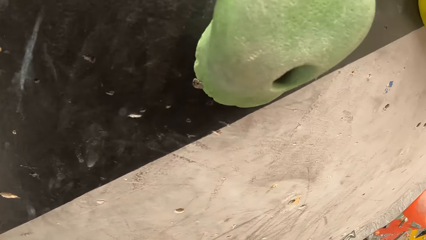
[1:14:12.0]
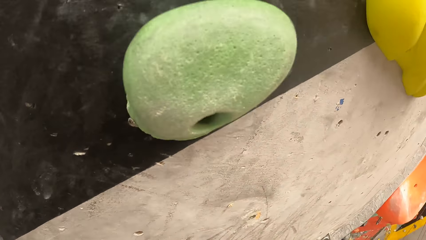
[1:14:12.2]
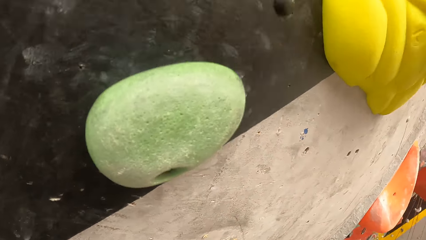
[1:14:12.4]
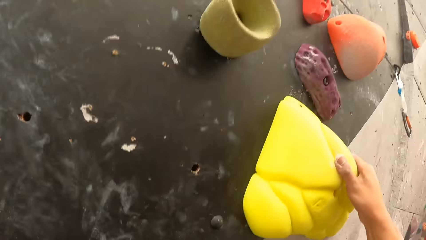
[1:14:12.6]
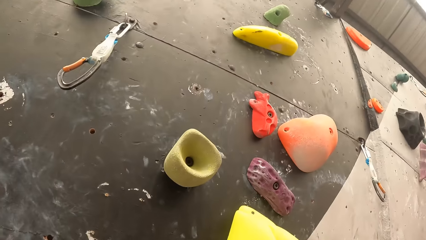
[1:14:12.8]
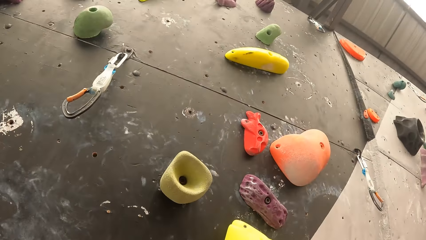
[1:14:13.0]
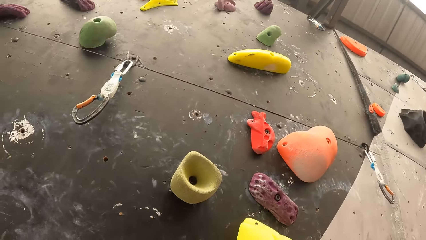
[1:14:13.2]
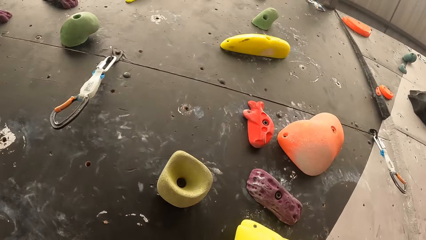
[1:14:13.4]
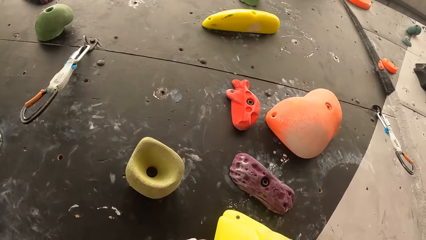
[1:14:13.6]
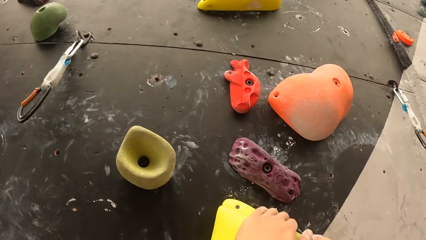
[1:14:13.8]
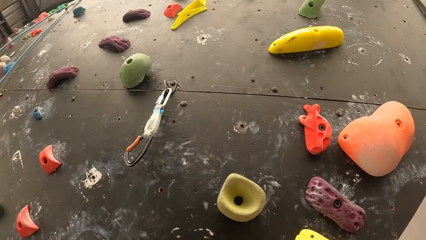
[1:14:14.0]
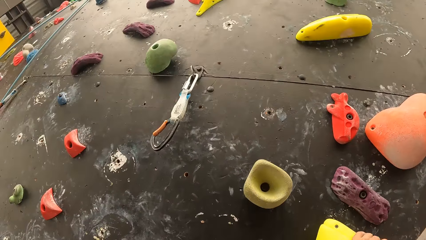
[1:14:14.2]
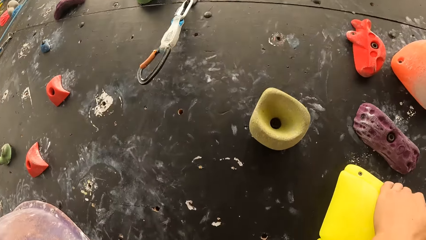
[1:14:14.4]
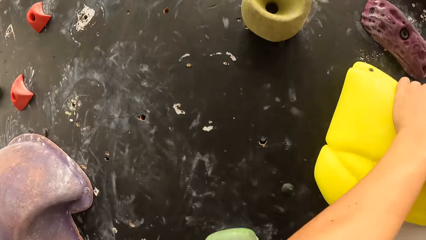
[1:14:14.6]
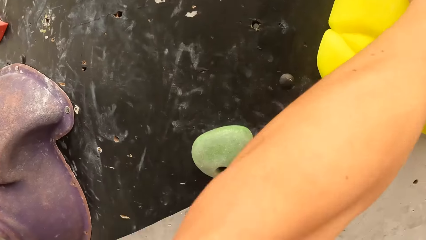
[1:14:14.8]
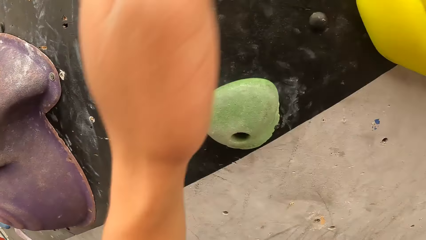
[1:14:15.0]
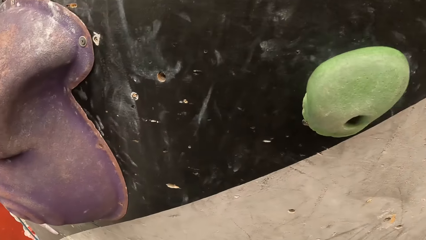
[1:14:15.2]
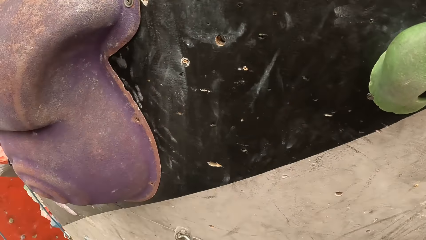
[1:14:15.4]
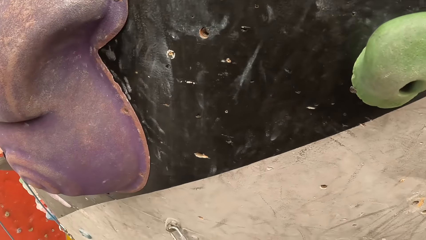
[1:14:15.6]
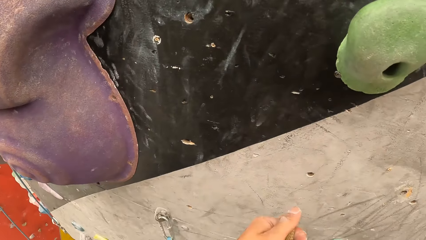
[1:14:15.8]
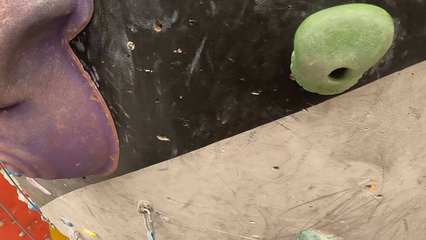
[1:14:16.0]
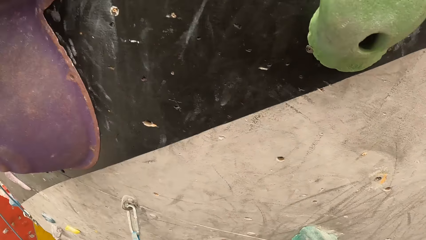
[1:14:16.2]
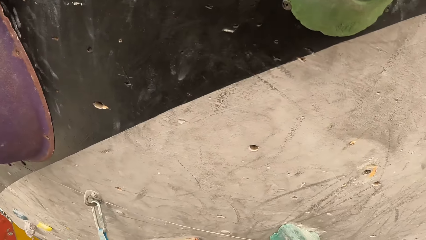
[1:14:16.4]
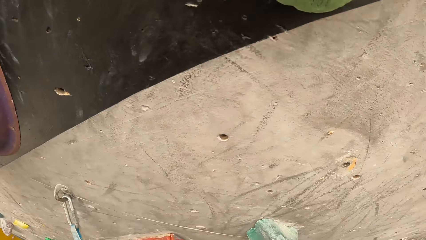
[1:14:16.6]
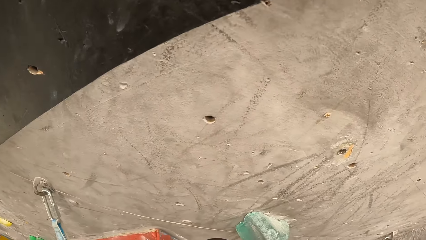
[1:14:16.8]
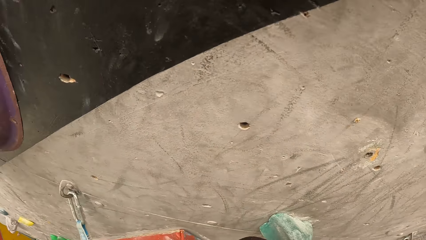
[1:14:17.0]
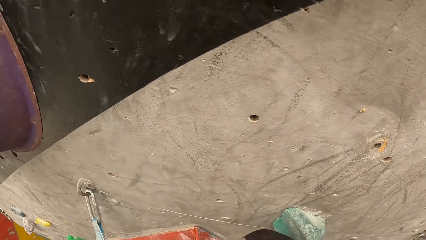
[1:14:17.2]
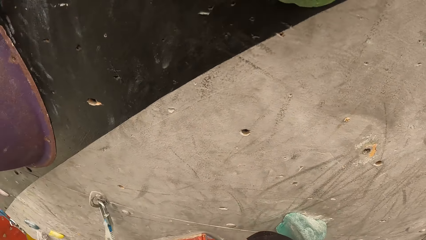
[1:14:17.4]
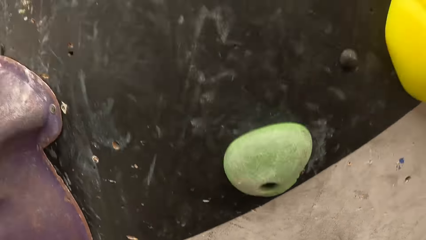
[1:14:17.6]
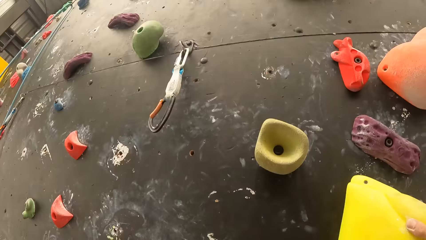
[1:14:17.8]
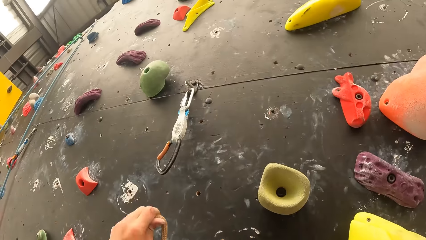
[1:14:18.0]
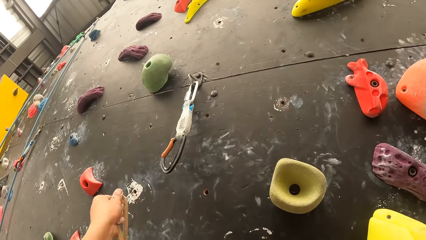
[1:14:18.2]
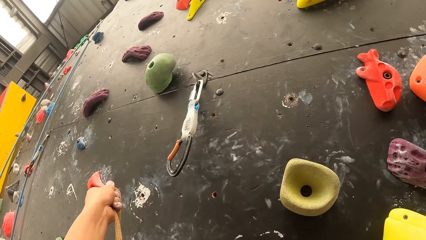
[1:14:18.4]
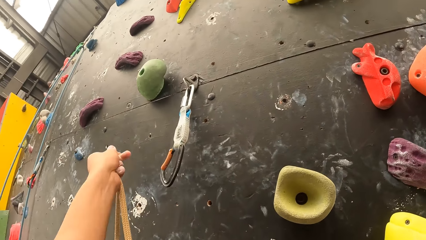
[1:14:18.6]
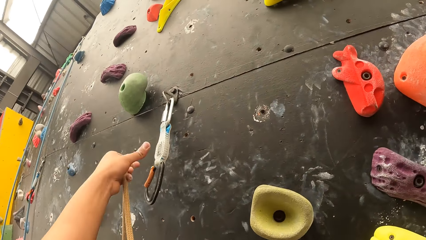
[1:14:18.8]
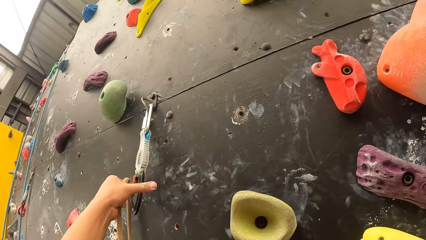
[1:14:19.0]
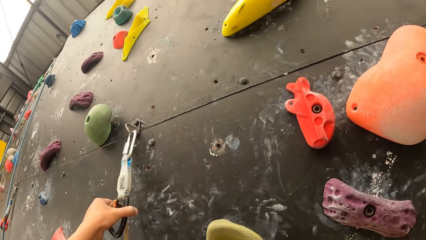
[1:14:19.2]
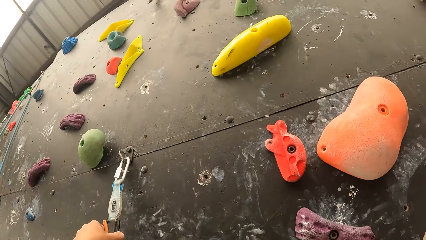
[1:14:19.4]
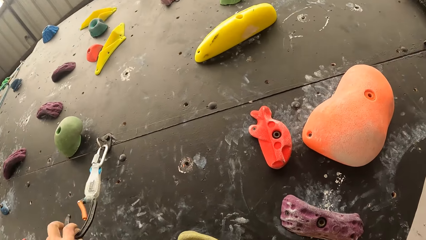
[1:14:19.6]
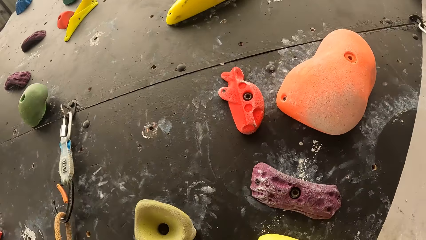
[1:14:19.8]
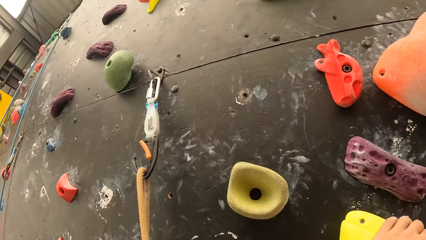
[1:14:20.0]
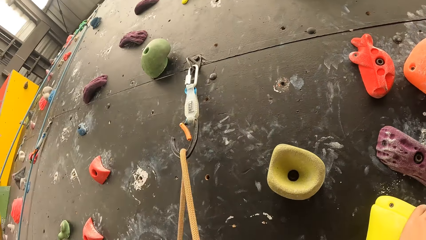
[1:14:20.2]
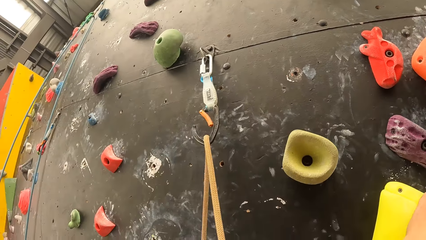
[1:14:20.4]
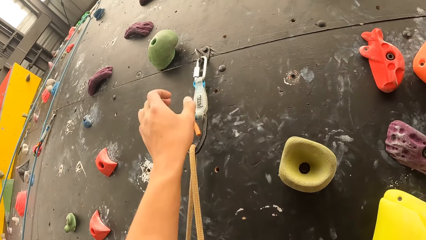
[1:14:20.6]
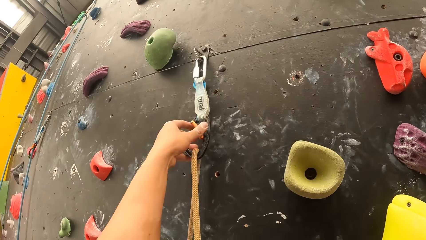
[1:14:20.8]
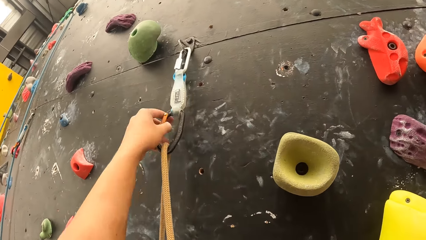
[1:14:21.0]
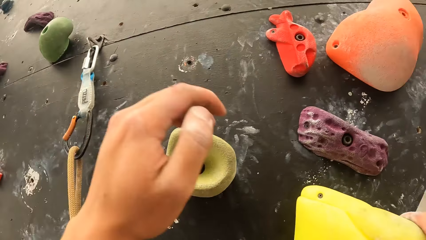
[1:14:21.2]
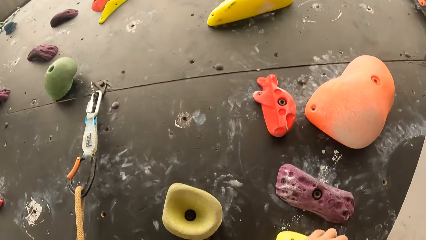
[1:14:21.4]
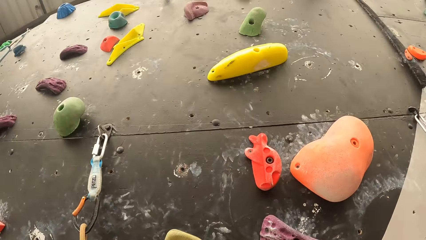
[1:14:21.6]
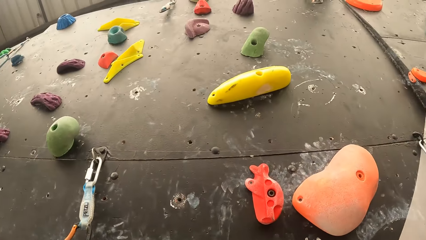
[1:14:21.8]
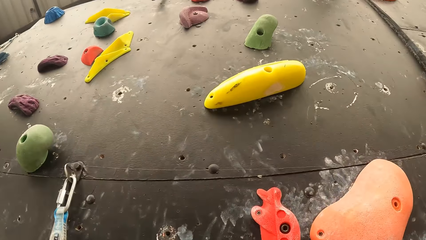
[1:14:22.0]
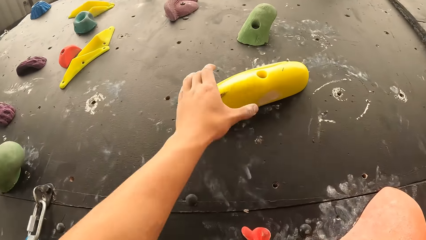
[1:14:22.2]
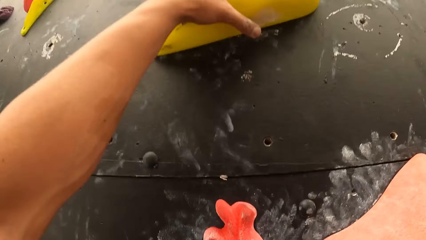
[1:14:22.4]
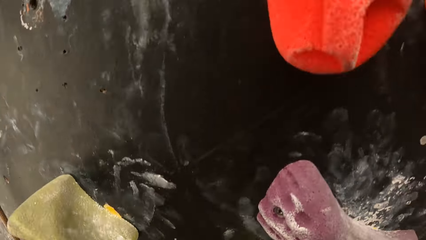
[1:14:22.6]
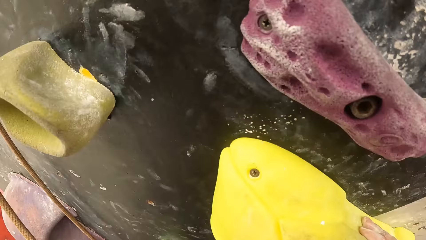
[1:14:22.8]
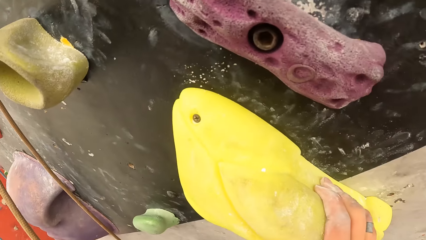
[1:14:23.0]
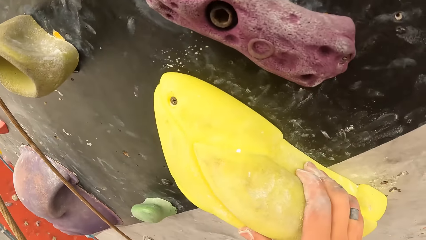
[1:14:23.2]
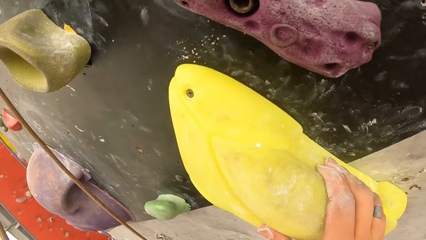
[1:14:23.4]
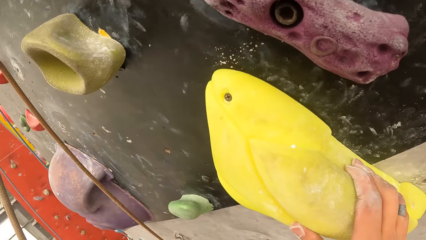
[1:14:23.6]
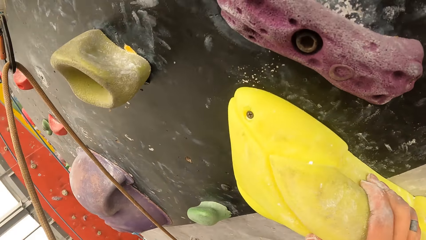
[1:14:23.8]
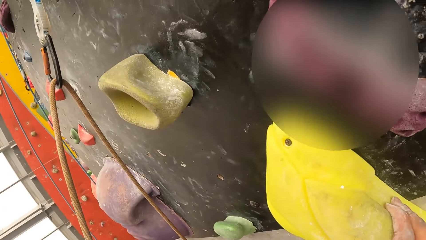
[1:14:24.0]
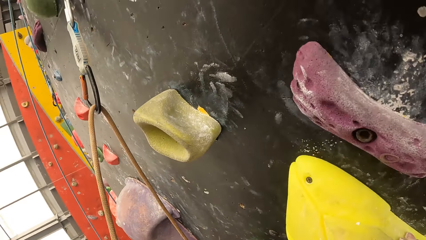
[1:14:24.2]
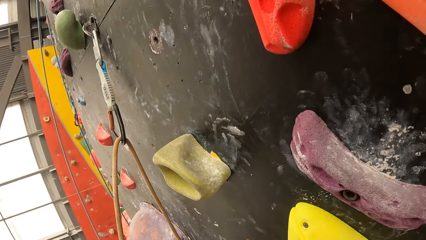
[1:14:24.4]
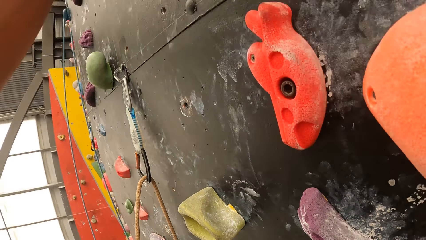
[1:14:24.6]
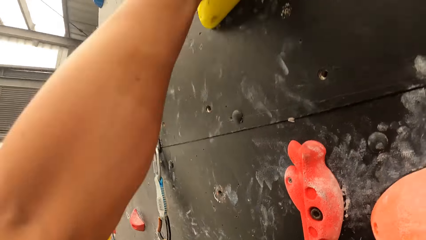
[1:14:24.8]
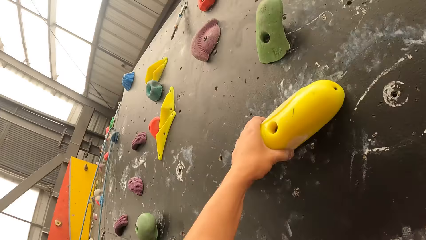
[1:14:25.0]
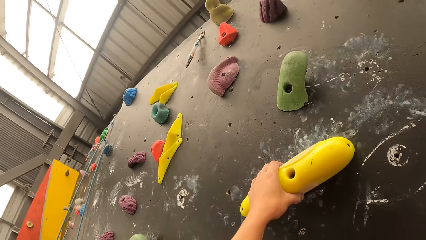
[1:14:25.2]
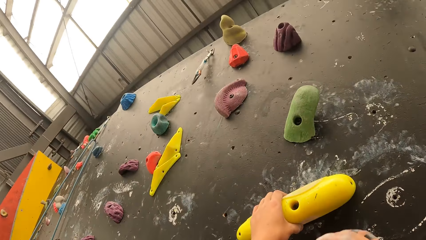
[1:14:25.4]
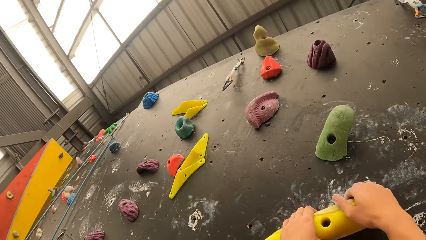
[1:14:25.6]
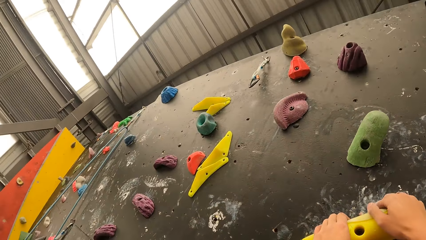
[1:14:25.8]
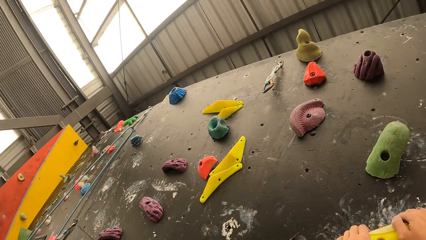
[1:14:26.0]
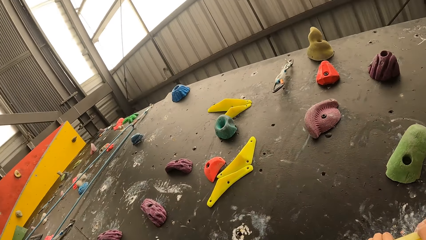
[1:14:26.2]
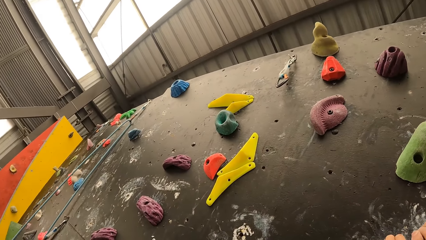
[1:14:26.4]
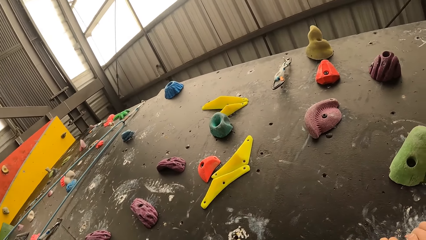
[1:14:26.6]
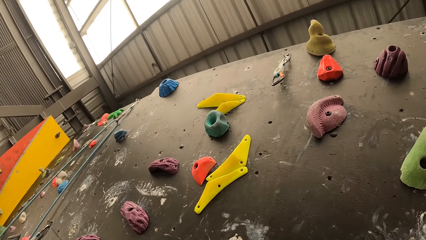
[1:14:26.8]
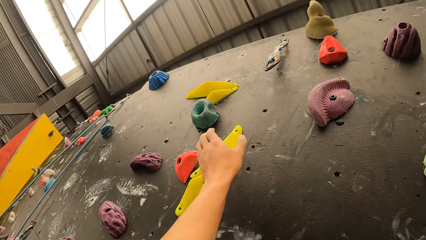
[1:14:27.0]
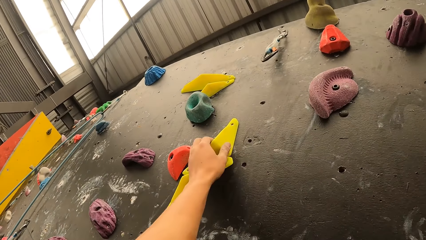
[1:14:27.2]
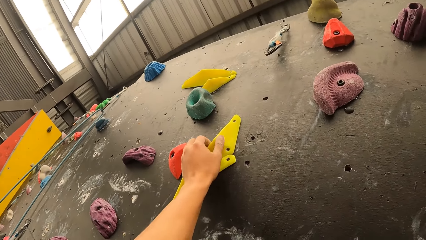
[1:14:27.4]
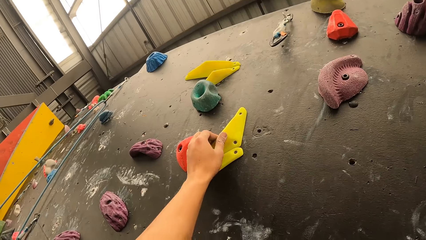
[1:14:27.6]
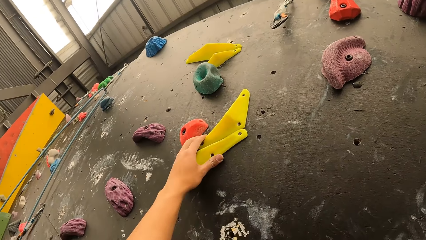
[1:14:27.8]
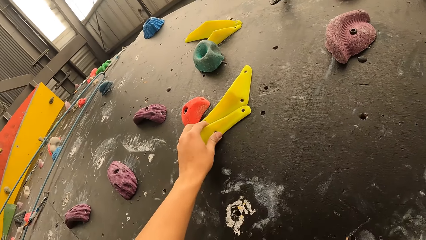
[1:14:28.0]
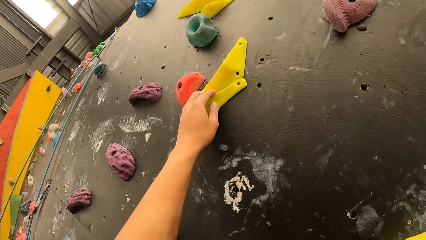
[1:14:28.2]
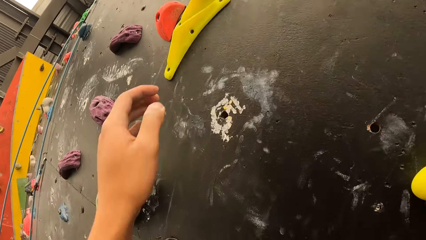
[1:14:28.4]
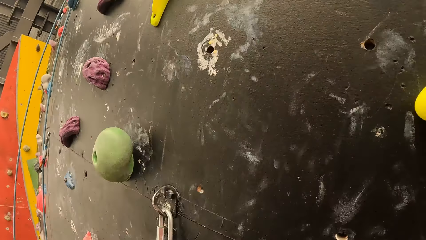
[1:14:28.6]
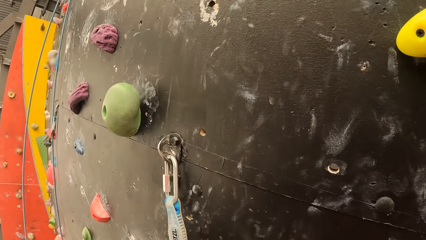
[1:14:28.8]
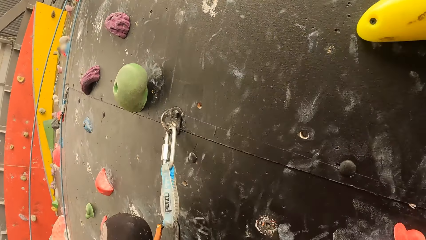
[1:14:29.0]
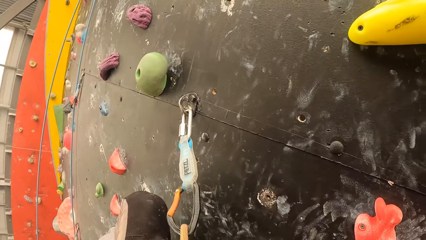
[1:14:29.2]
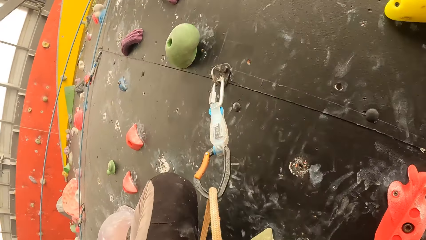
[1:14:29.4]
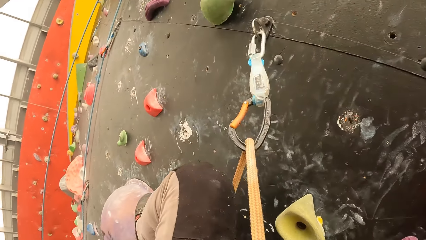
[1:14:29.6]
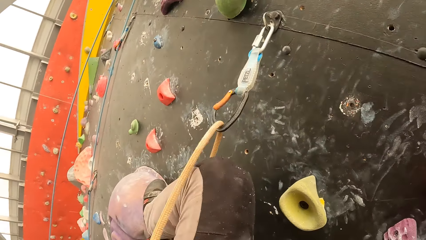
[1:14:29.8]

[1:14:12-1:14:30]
The camera wearer puts the rope on the hook. They climb up the rock wall.
